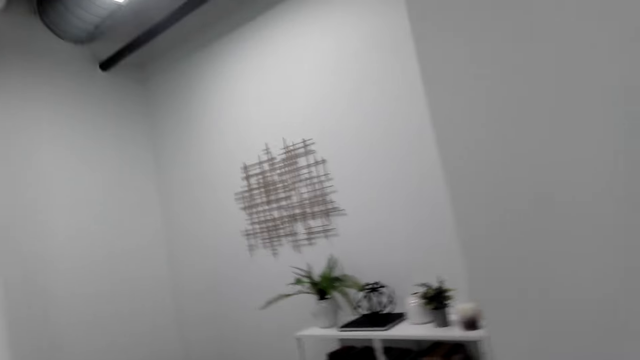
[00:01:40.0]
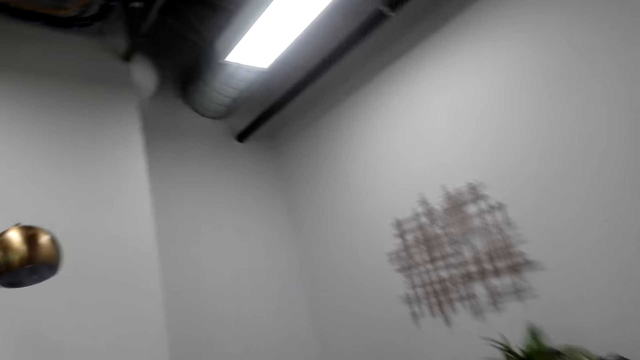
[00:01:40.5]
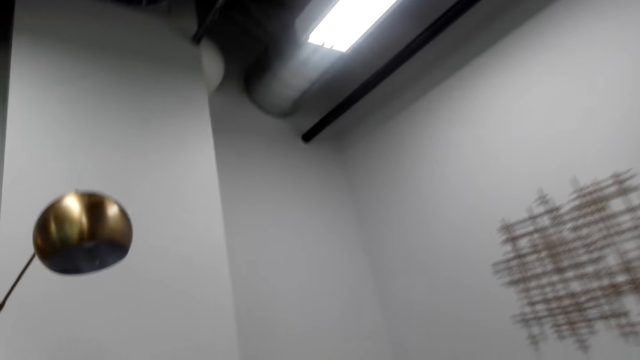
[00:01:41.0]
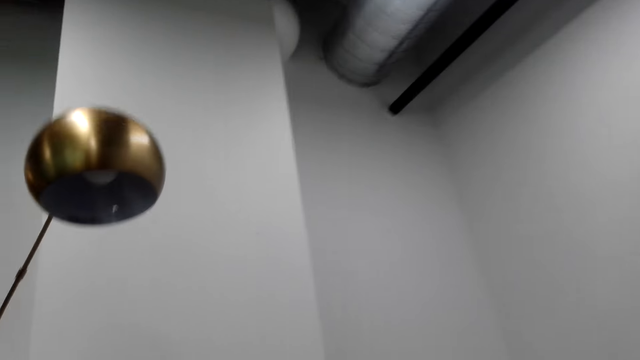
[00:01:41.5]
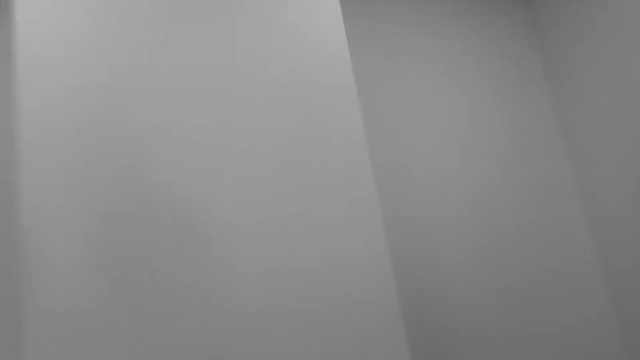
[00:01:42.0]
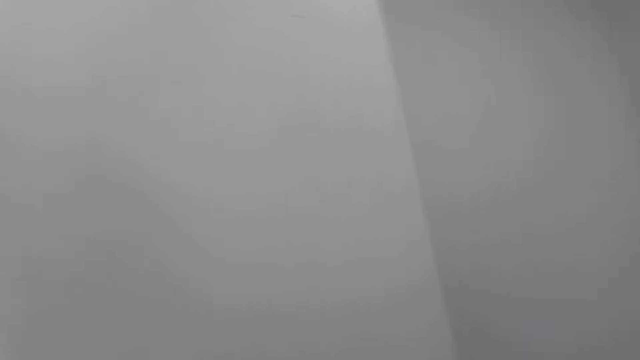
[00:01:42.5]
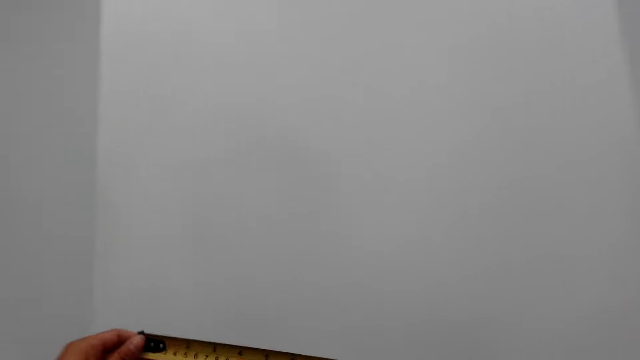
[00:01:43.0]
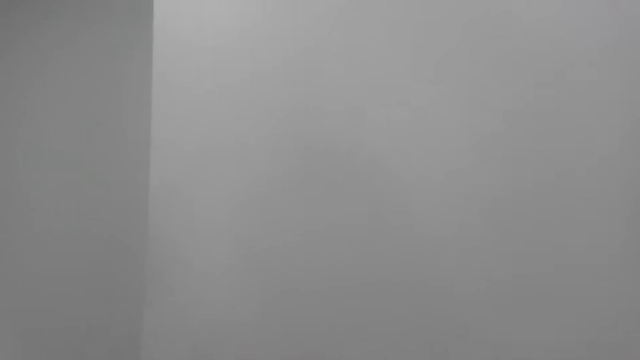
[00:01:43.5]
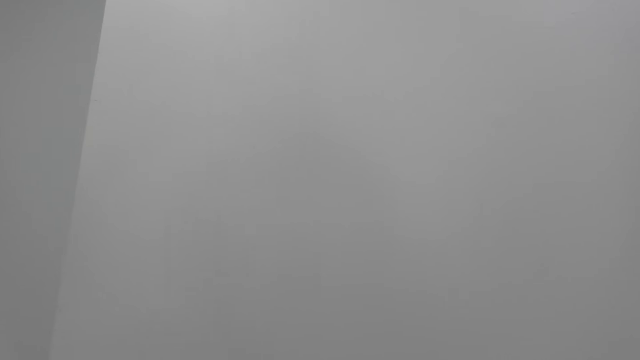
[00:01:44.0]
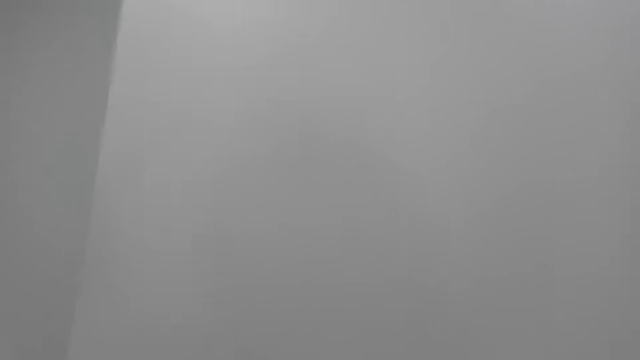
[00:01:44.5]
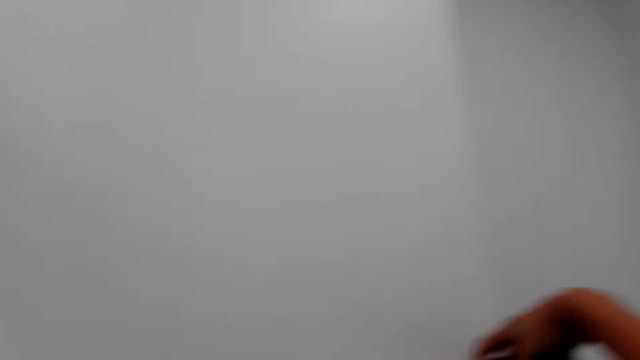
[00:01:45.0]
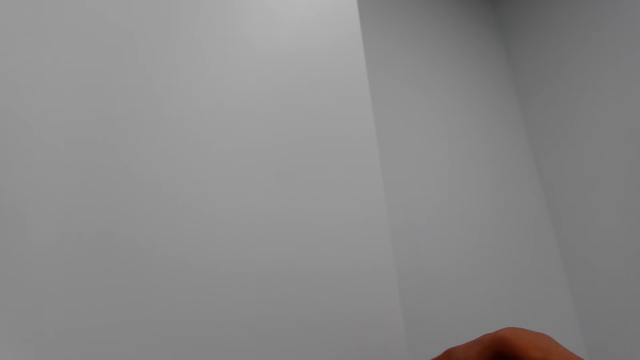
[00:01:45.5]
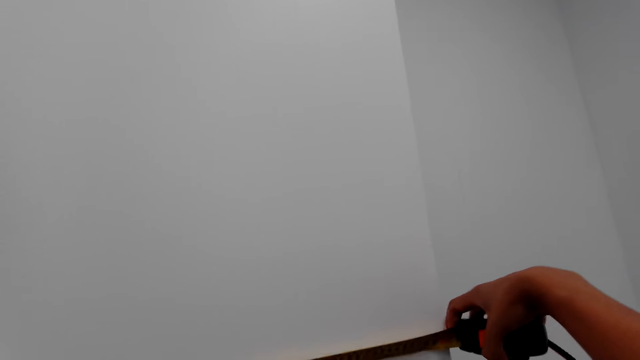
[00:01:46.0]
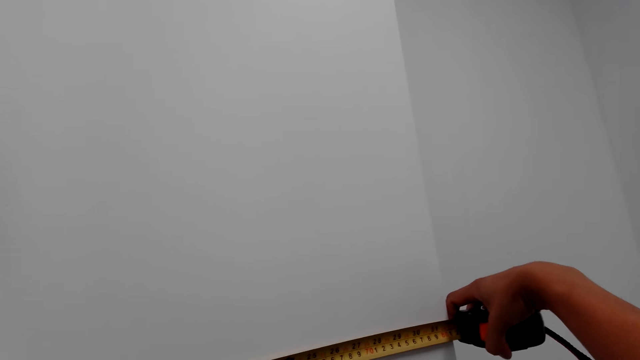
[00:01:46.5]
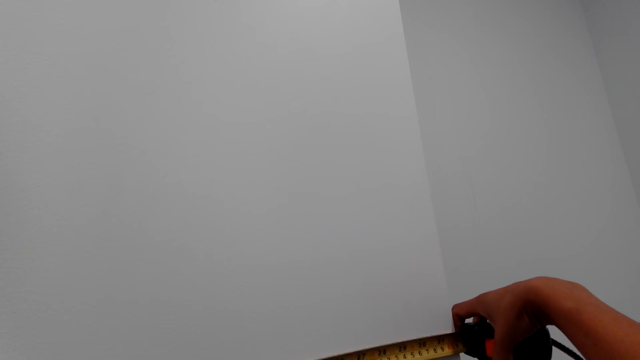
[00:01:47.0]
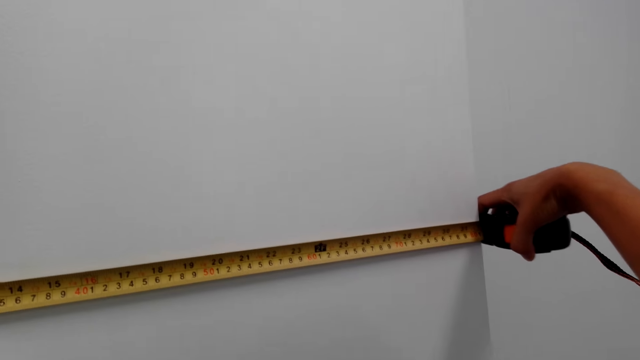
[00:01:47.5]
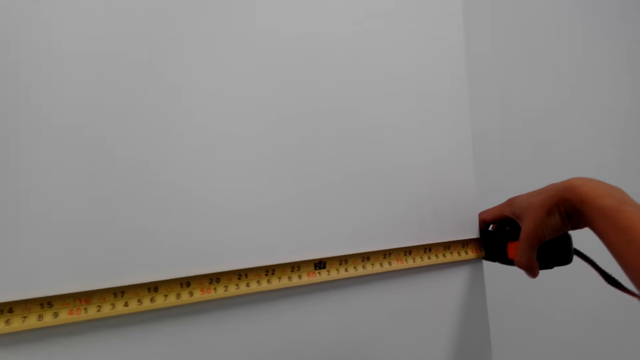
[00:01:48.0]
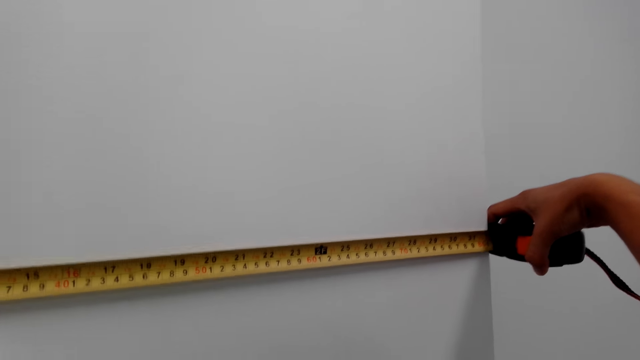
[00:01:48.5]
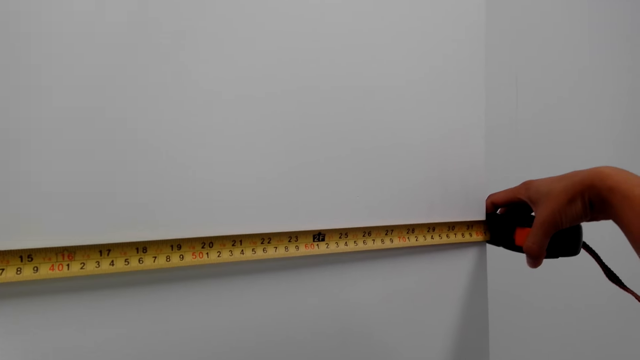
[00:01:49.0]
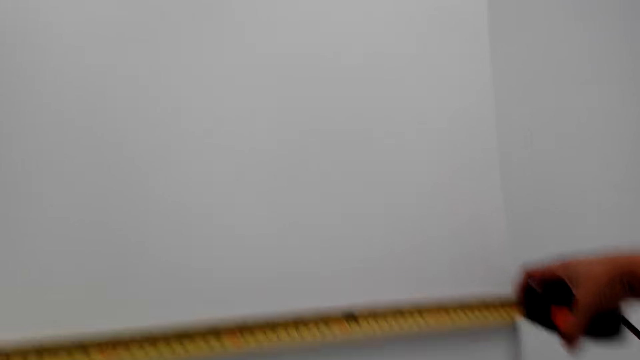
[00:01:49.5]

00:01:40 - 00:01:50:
The camera wearer walks. They hold a tape measure. They measure the wall.

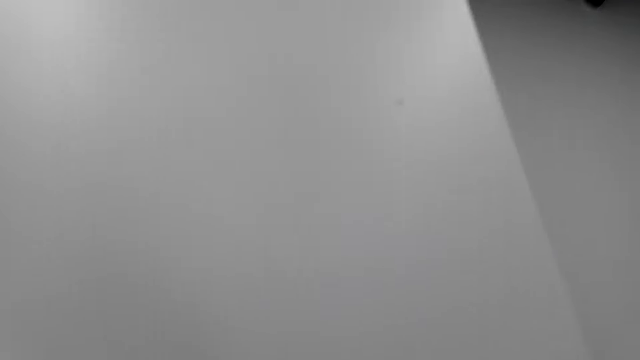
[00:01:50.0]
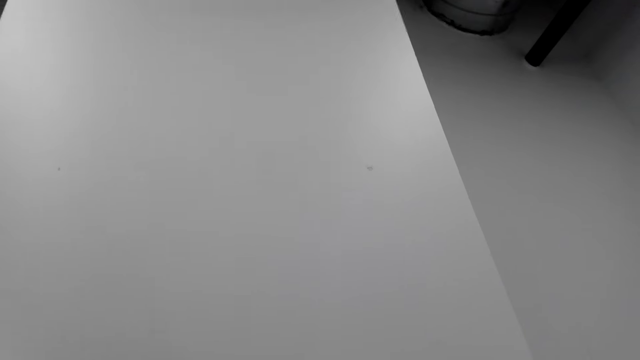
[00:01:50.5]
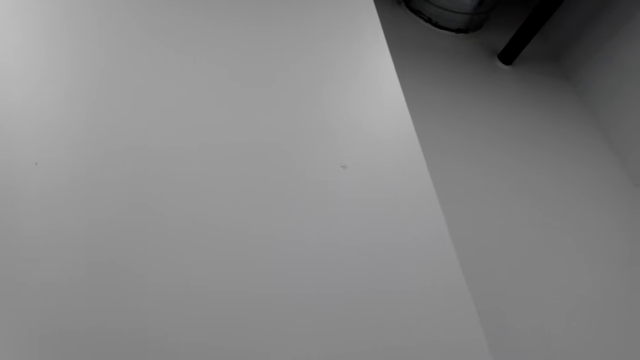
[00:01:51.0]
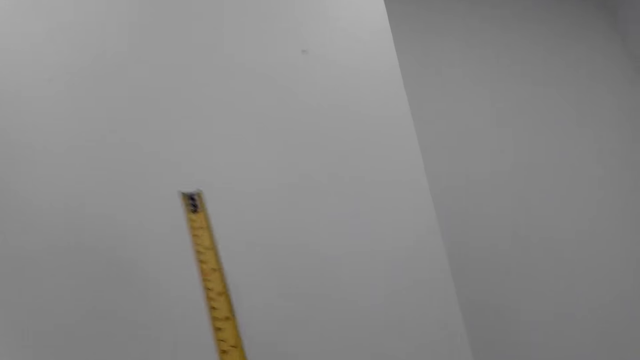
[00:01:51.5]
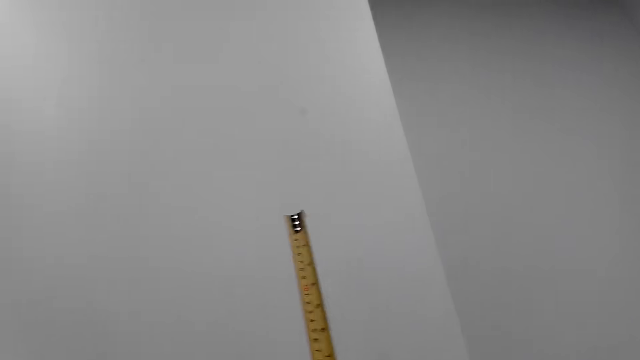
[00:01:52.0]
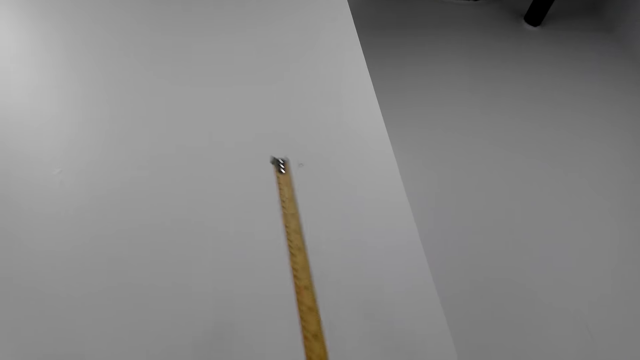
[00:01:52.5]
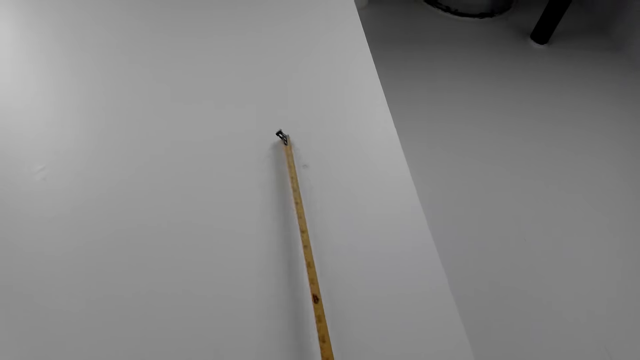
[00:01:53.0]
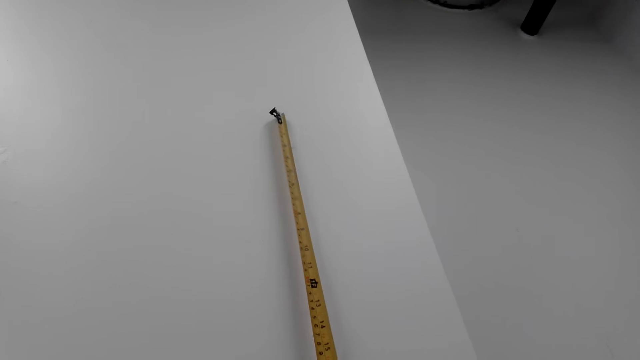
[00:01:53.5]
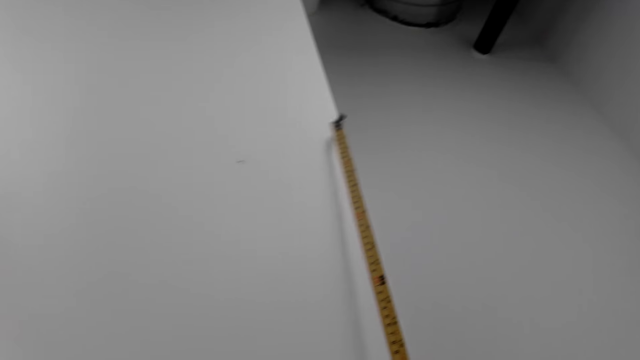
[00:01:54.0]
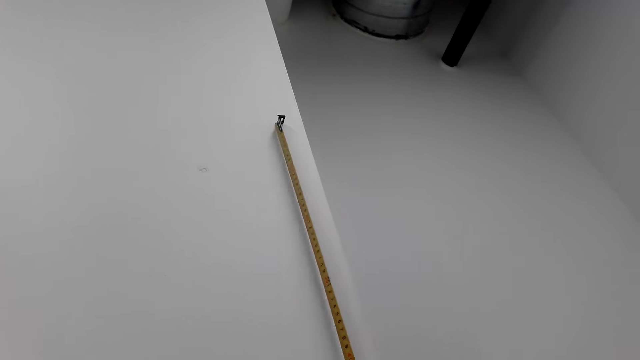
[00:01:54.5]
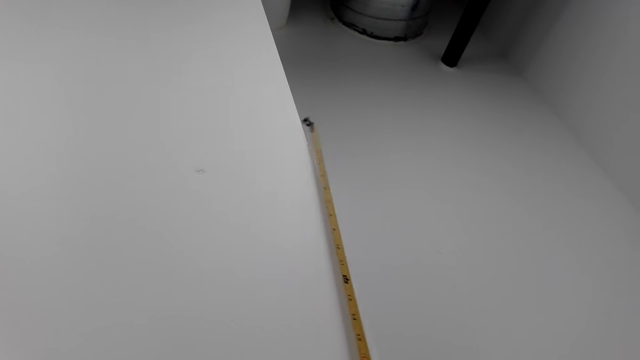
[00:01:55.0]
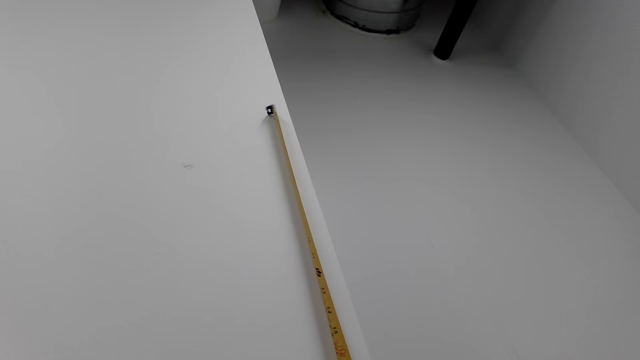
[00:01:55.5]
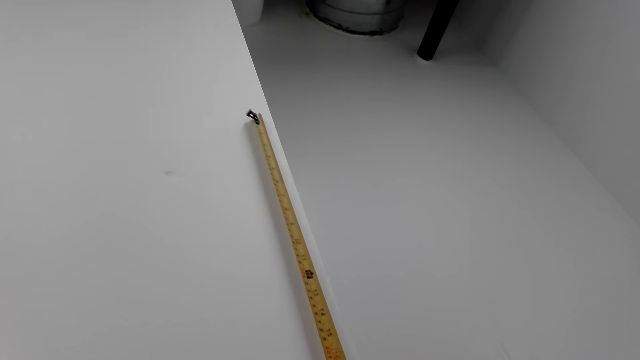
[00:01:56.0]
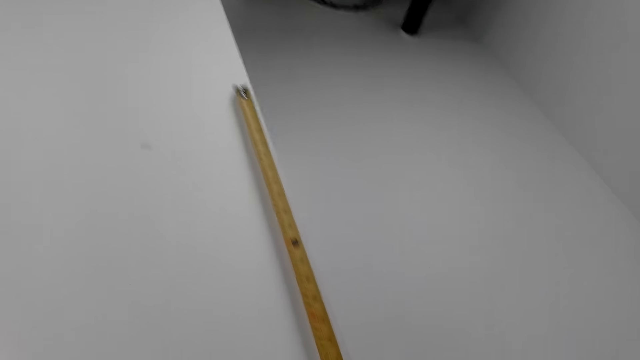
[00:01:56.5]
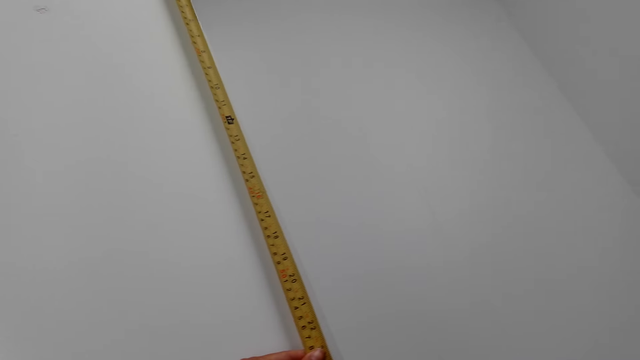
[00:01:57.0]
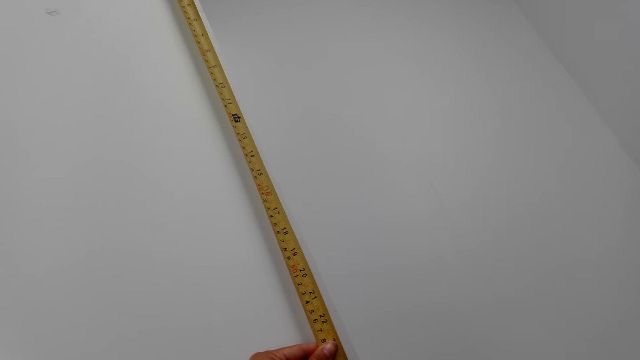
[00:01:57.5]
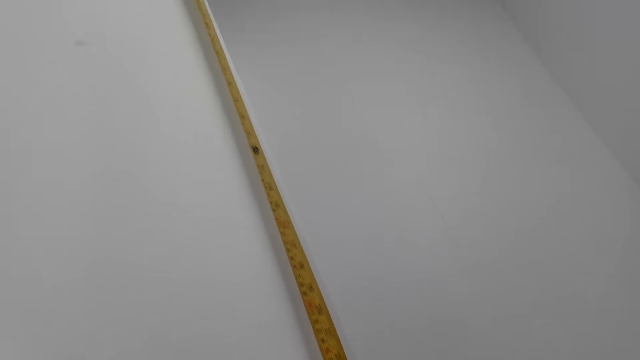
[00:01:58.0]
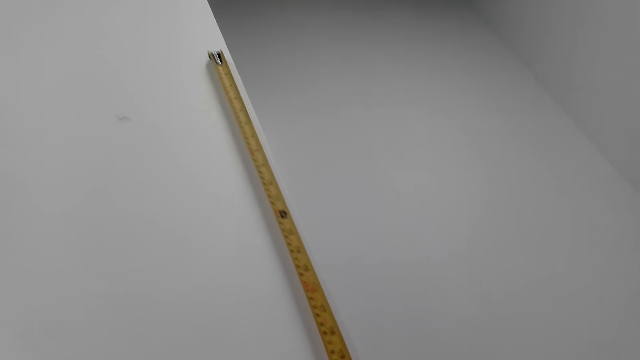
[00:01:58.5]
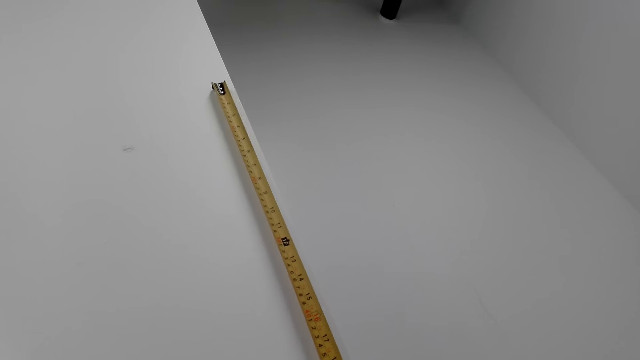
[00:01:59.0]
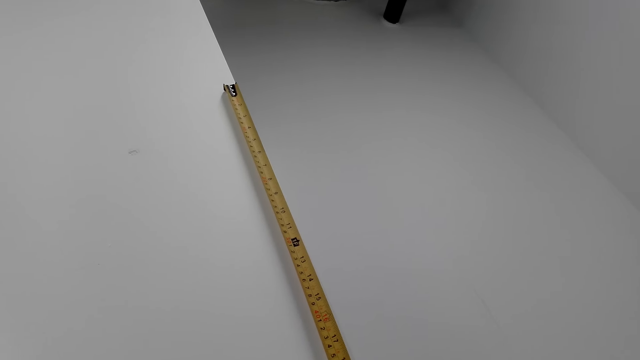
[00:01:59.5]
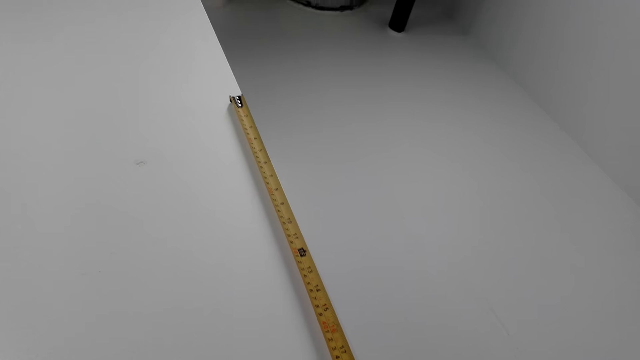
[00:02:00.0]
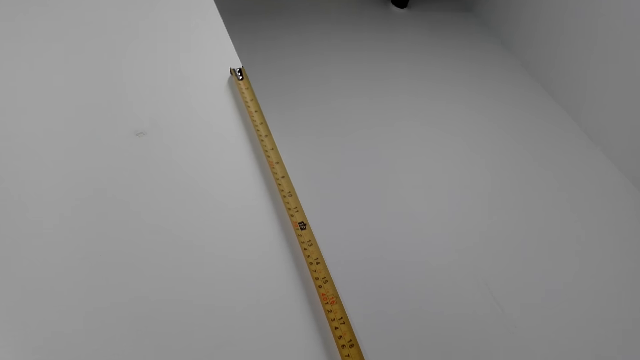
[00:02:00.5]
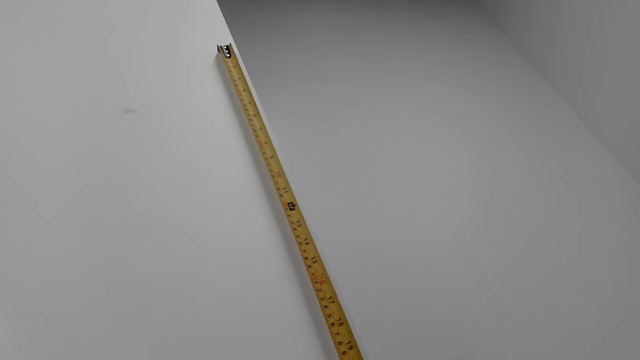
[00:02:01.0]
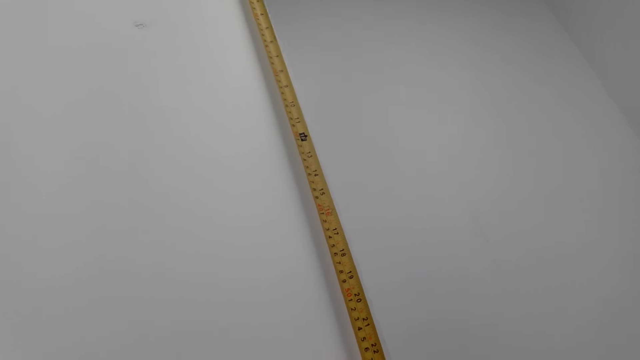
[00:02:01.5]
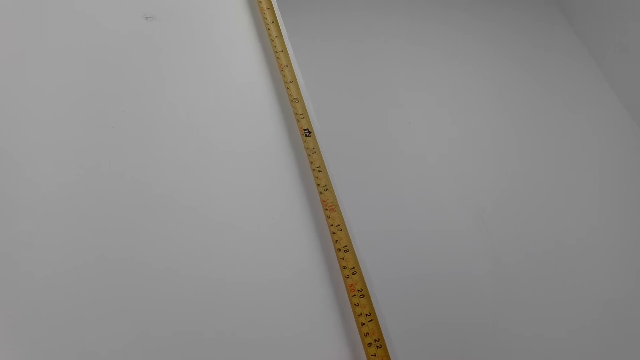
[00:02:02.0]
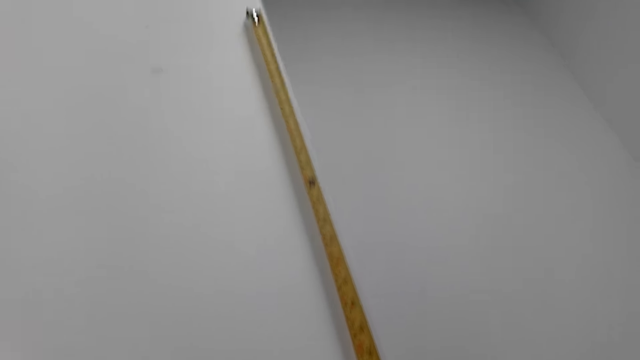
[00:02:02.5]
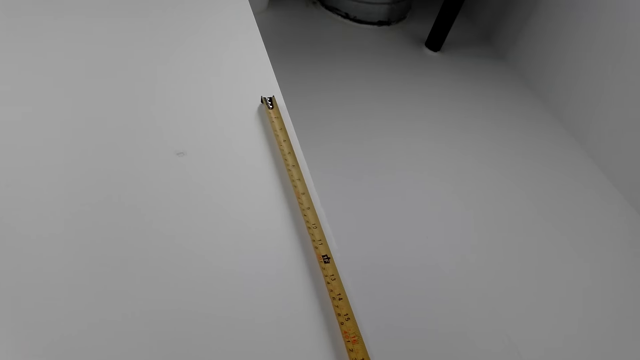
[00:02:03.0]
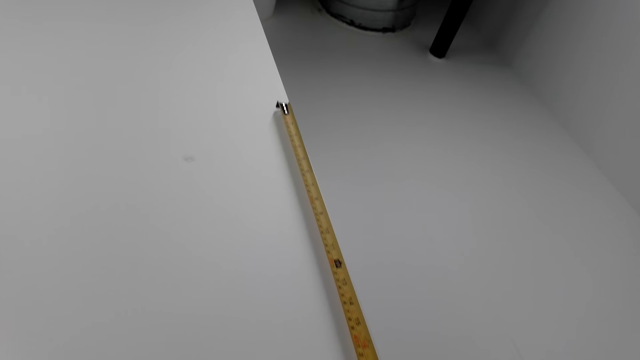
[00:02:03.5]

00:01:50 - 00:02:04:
The camera wearer measures the wall.
